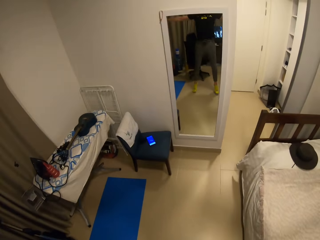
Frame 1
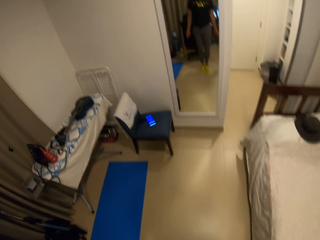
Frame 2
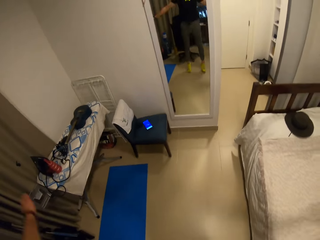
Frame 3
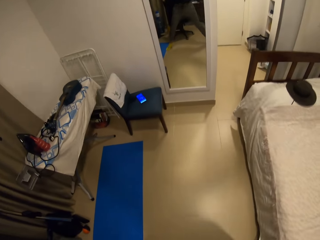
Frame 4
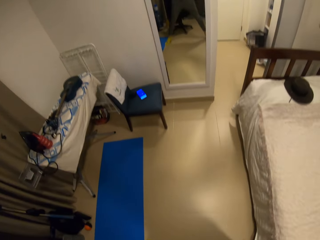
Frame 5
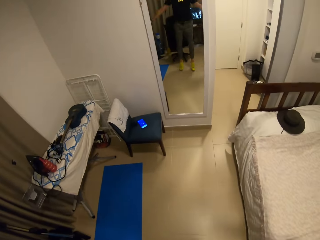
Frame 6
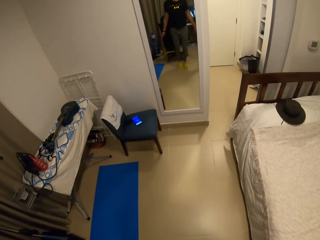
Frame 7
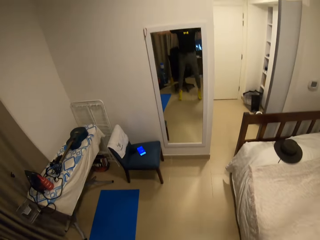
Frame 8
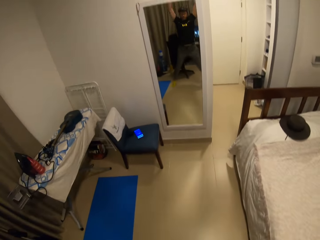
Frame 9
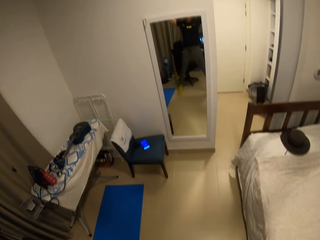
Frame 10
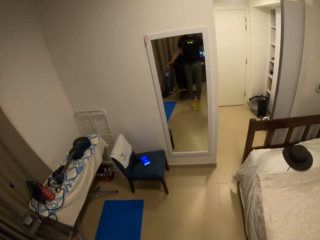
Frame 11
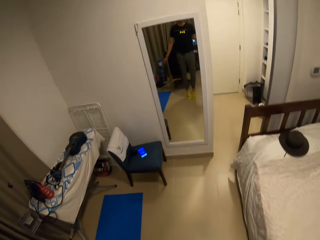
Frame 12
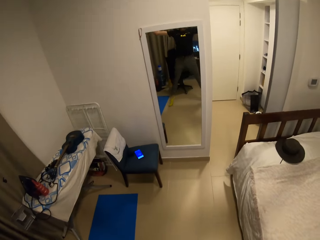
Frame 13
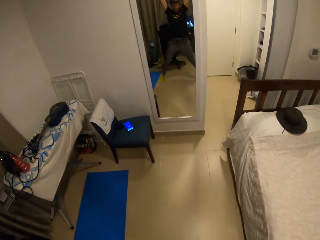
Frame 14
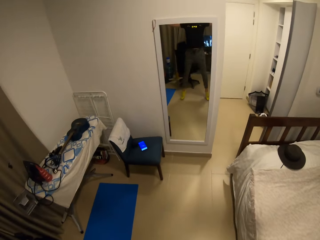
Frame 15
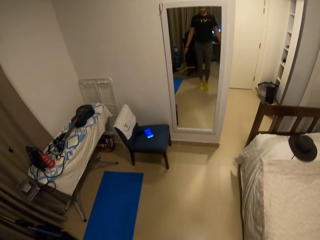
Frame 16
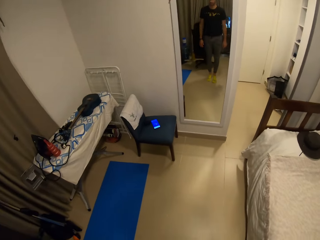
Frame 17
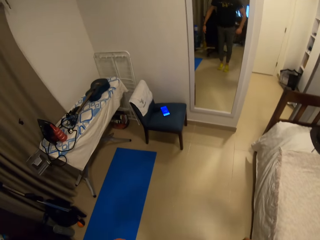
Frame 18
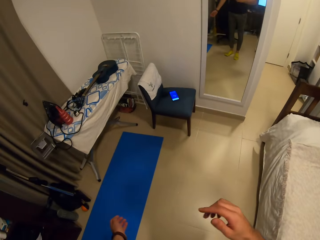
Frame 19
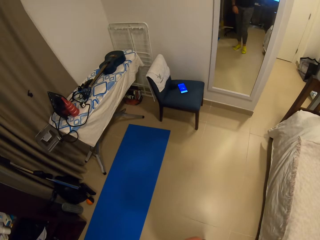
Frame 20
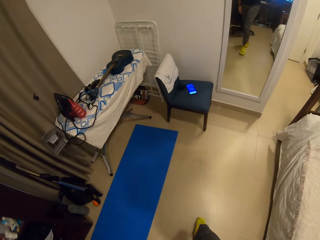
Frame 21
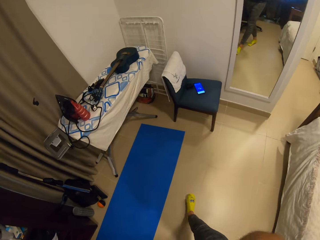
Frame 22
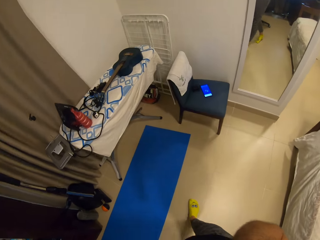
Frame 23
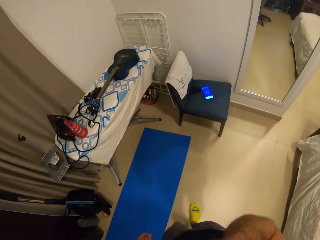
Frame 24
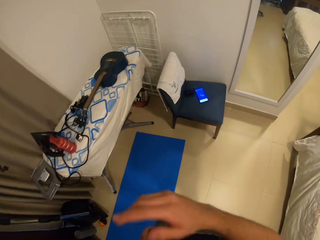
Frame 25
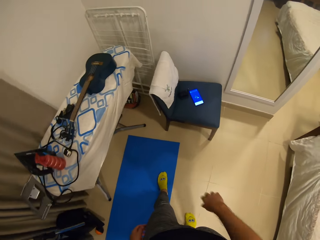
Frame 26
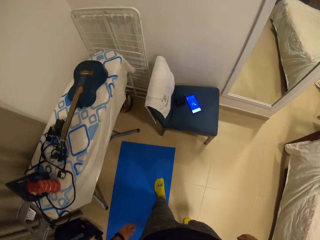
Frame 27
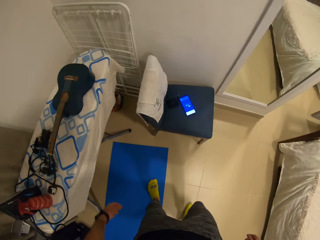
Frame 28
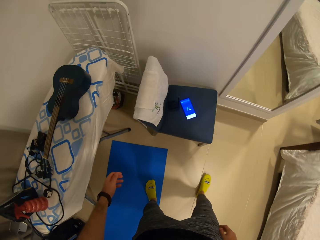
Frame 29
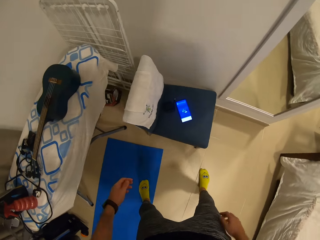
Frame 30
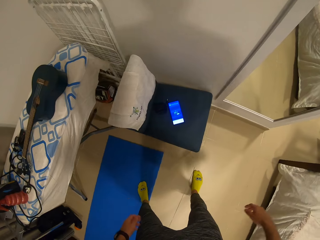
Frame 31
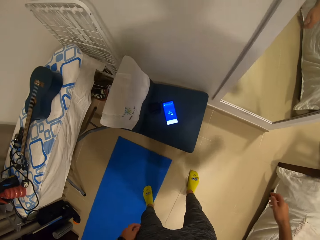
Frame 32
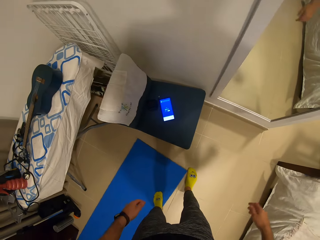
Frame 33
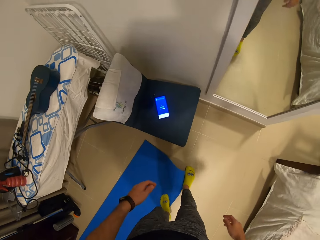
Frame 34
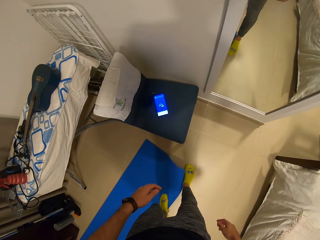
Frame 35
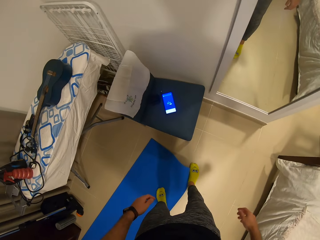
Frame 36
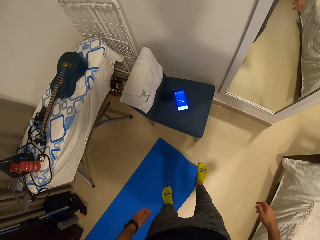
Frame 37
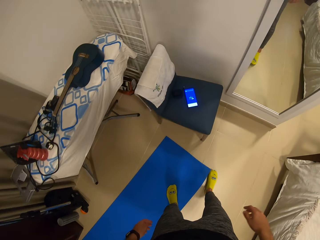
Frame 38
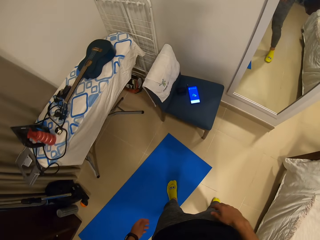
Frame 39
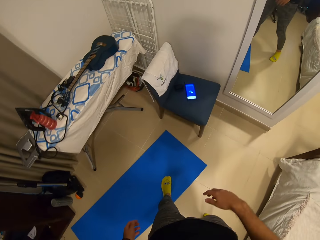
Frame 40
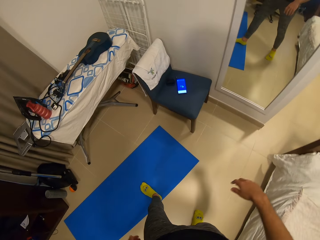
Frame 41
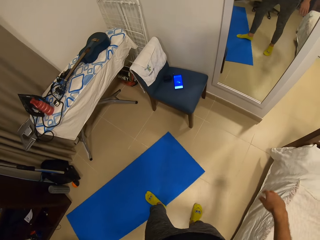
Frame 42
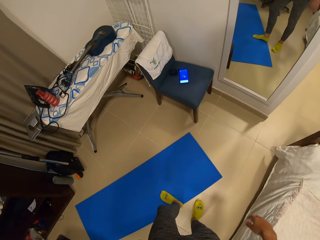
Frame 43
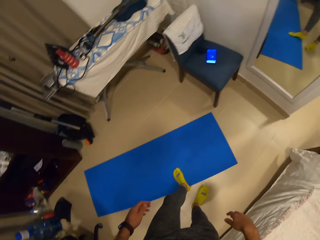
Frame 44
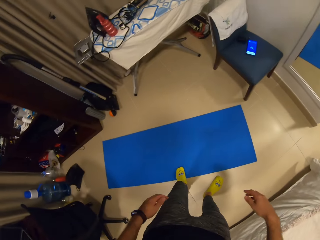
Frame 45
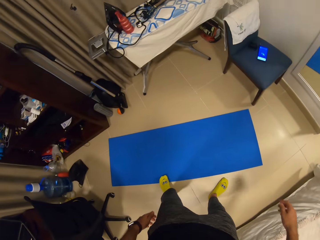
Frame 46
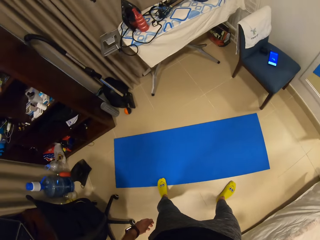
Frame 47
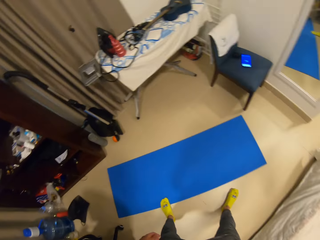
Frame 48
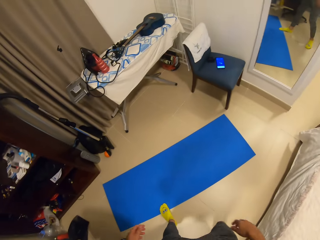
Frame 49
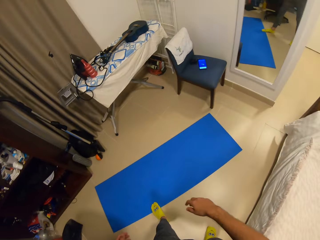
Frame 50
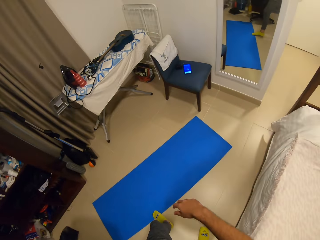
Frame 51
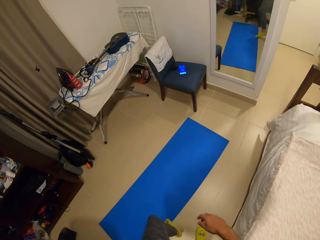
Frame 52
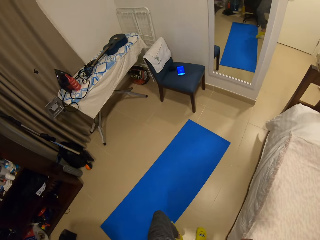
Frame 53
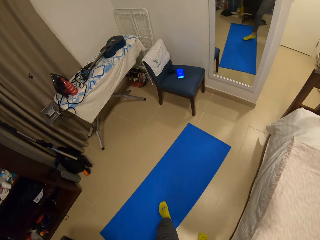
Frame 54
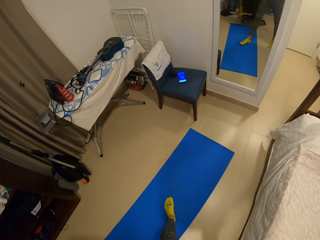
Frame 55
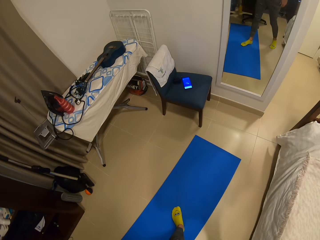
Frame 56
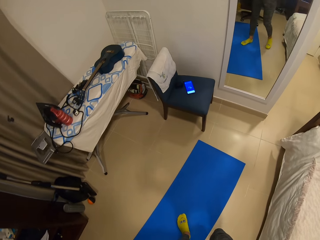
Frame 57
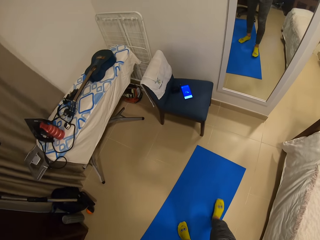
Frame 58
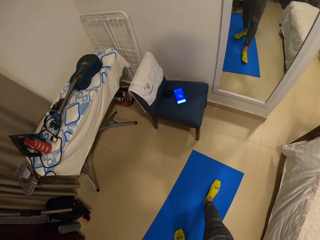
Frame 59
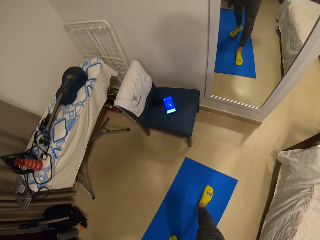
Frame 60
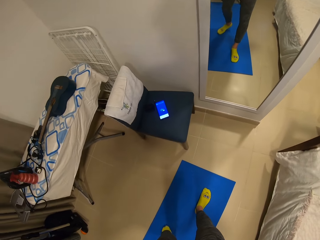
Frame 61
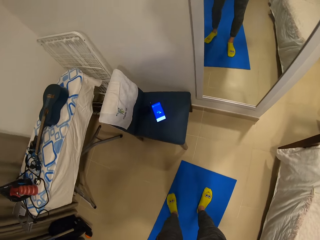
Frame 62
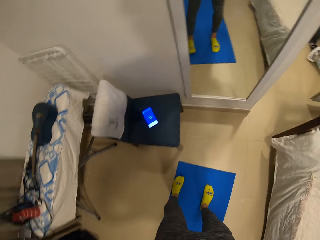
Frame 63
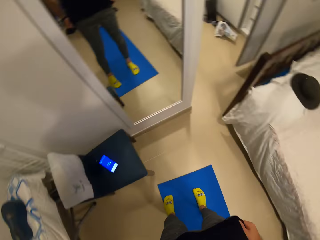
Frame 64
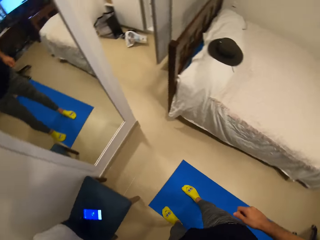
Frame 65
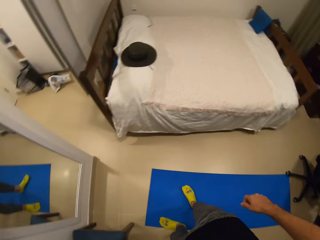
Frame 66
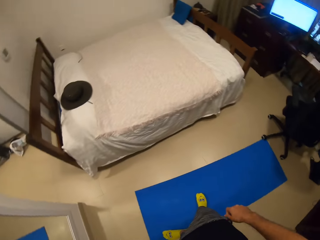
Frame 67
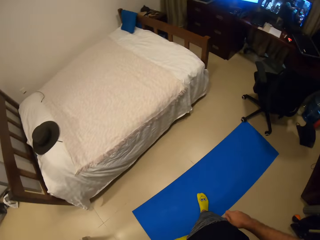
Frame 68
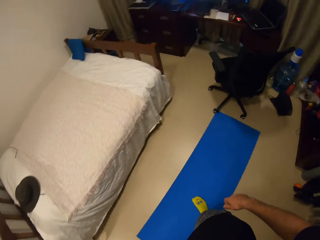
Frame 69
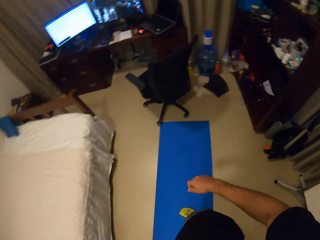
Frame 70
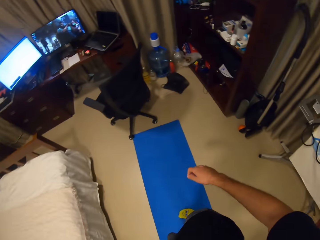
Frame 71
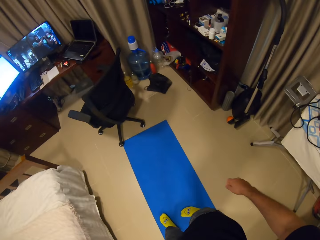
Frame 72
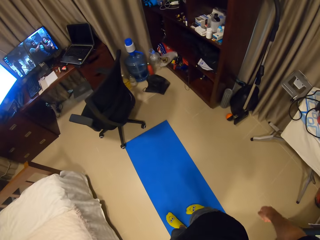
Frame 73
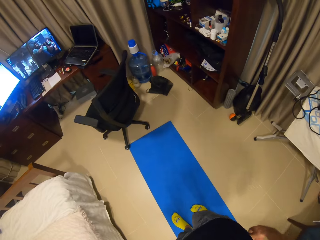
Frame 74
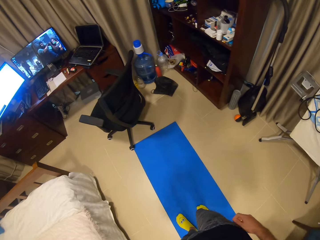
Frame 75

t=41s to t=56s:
The camera wearer walks around the room. He moves the exercise mat on the floor with his left leg. He steps on the mat. He pulls the mat with his leg. He walks on the mat.

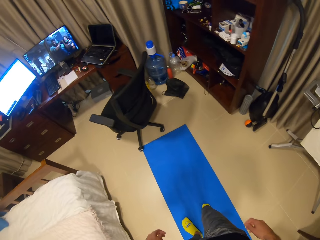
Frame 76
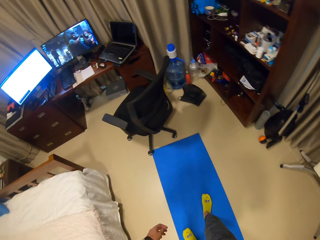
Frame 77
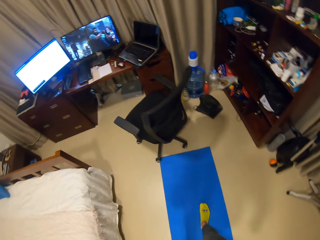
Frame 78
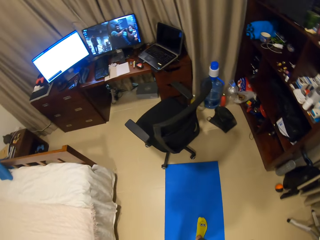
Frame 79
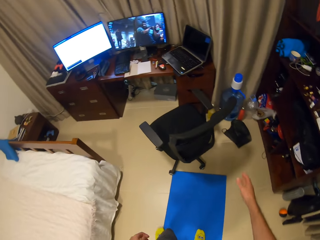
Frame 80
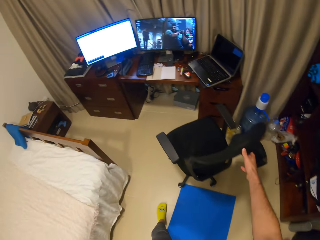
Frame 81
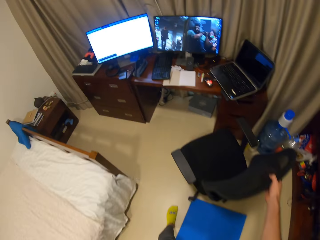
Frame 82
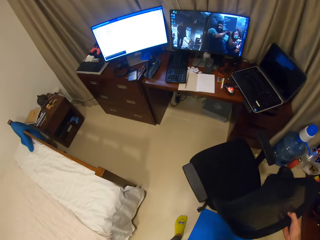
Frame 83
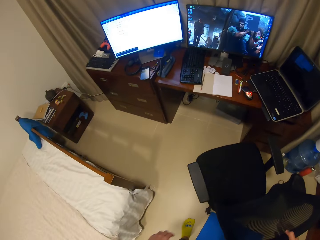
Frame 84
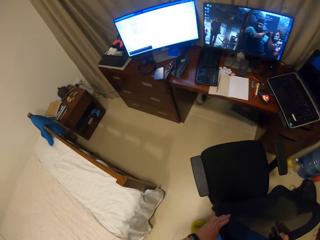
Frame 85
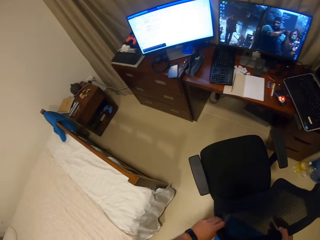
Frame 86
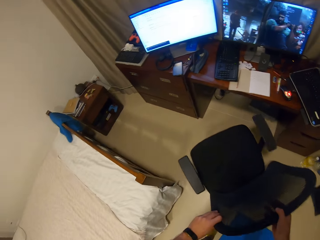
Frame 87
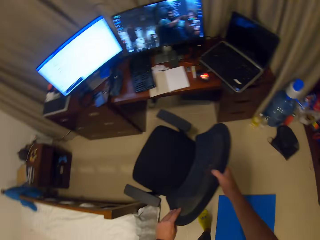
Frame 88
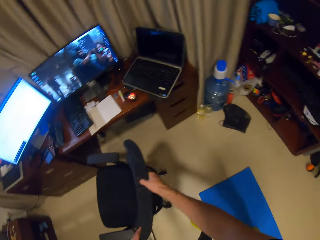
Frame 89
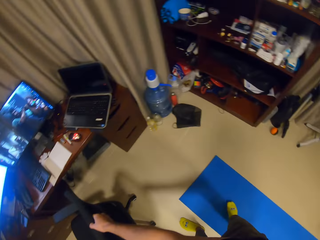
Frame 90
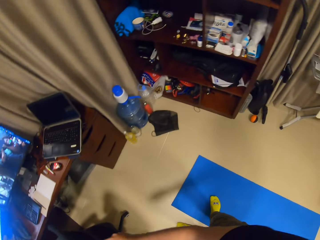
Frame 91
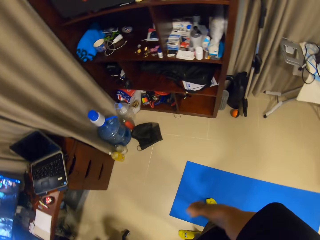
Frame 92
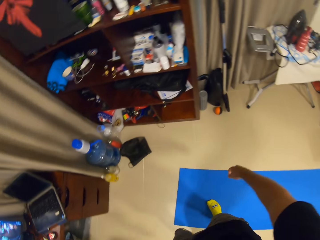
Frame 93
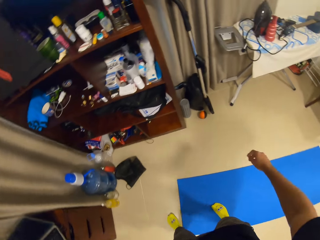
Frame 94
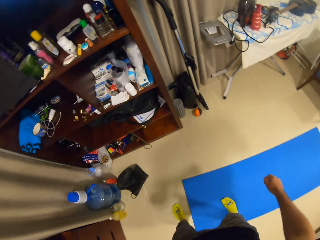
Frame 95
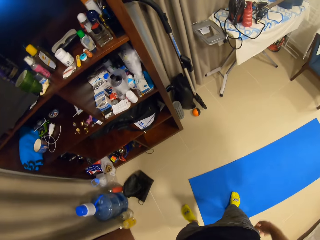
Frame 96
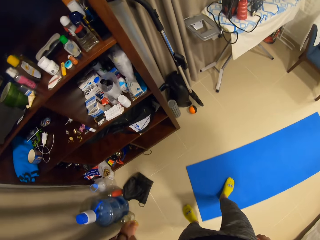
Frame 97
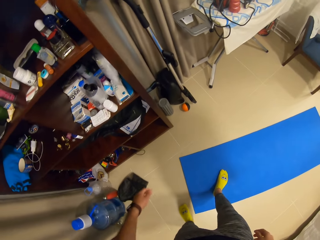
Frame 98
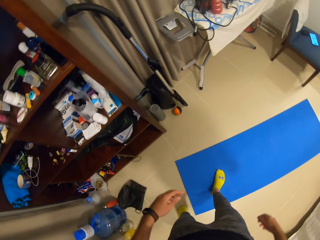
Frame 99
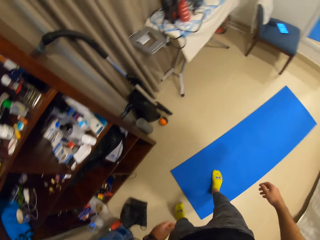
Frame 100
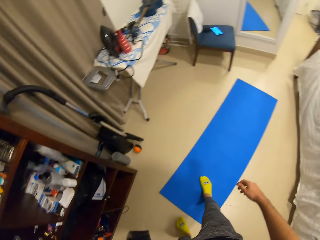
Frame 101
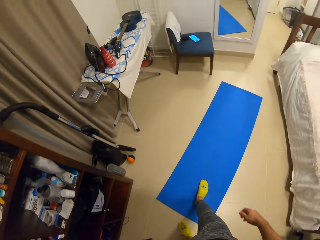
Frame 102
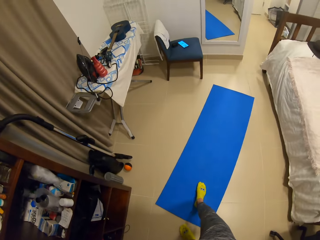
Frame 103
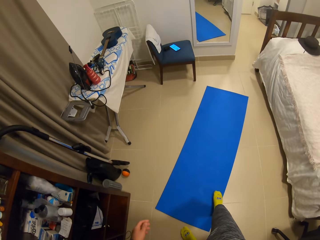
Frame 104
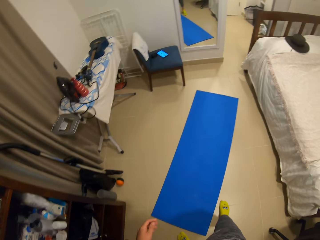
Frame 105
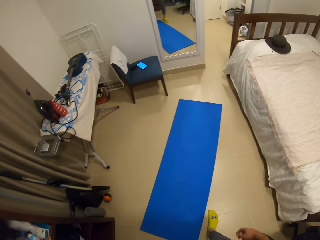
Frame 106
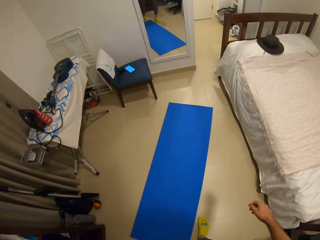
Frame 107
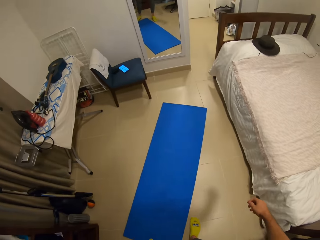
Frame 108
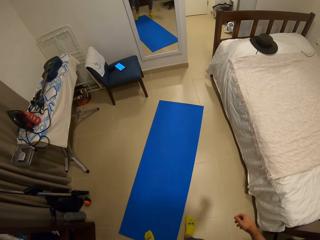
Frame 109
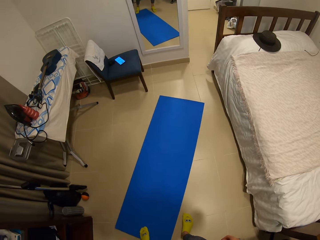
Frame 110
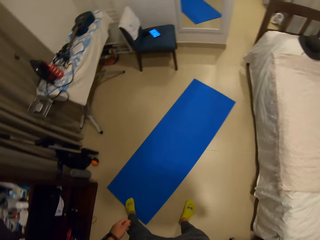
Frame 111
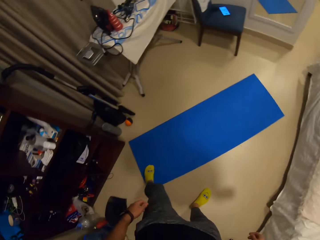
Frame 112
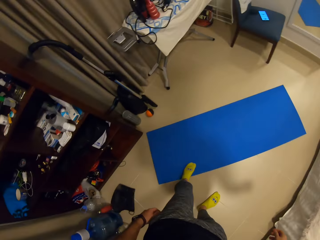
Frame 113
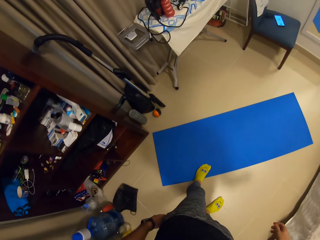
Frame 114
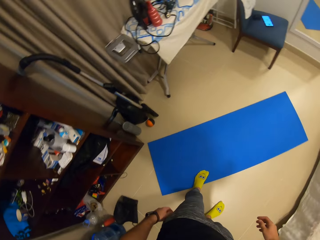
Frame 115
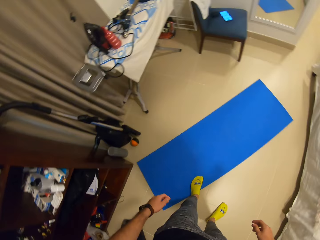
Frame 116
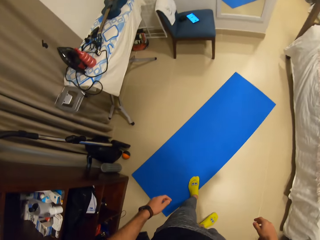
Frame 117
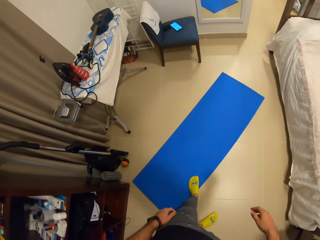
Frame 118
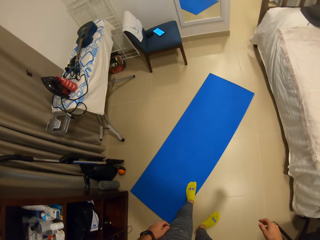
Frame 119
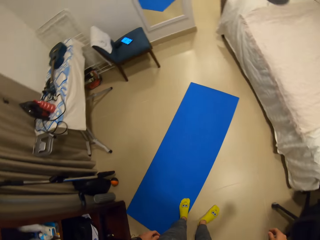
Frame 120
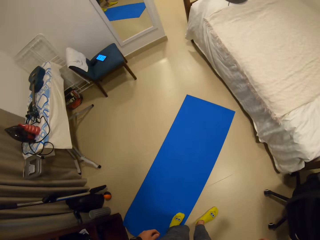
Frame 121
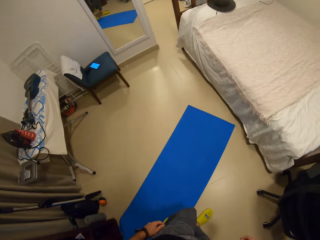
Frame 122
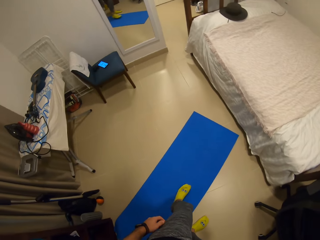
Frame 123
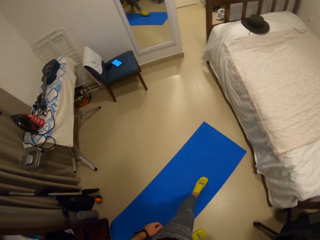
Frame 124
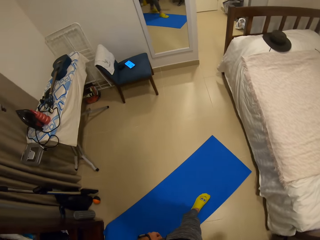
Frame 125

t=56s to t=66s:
The camera wearer moves a chair aside with both hands. He moves the exercise mat on the floor with his right leg. He steps off the mat. He moves the exercise mat on the floor with his left leg.
